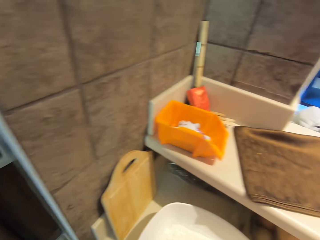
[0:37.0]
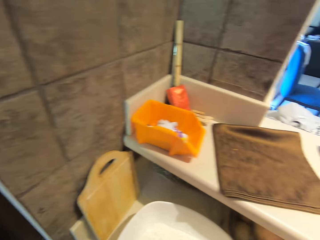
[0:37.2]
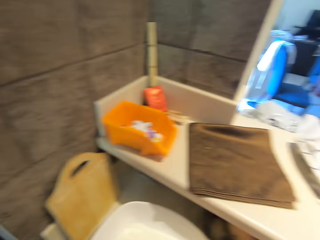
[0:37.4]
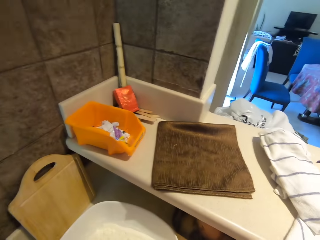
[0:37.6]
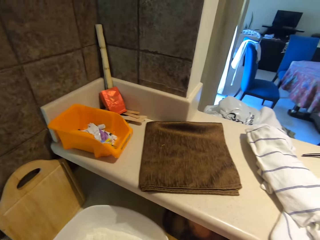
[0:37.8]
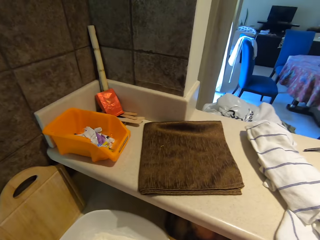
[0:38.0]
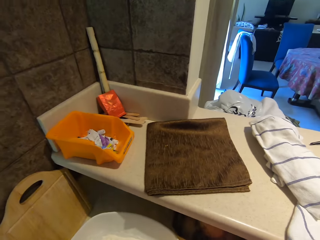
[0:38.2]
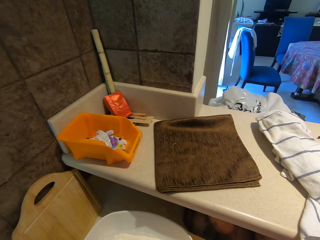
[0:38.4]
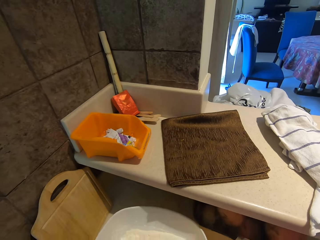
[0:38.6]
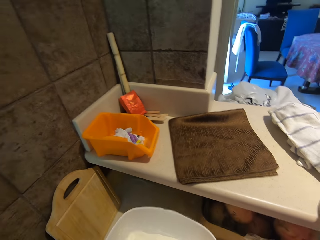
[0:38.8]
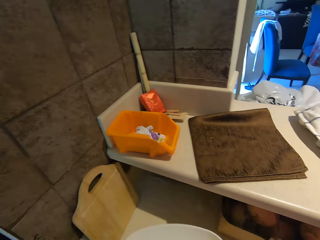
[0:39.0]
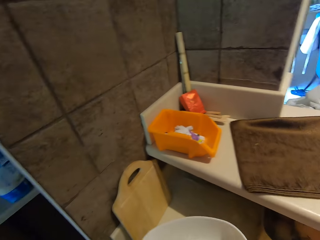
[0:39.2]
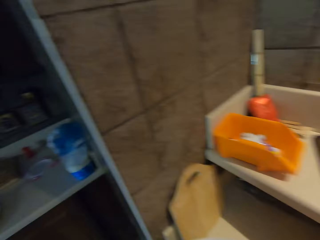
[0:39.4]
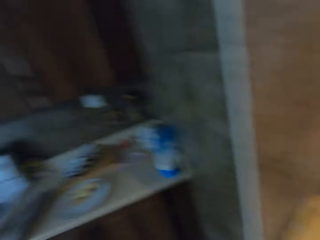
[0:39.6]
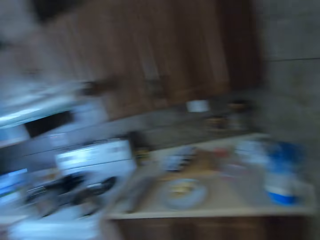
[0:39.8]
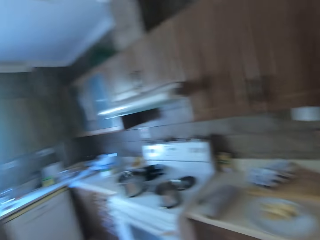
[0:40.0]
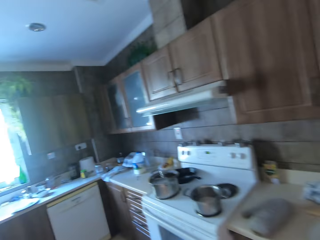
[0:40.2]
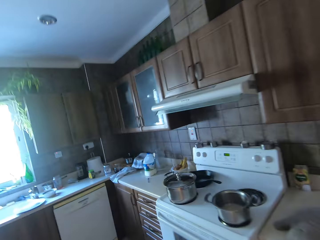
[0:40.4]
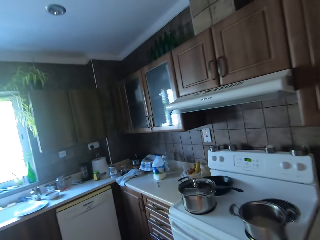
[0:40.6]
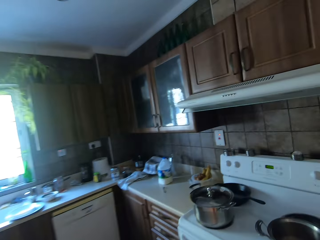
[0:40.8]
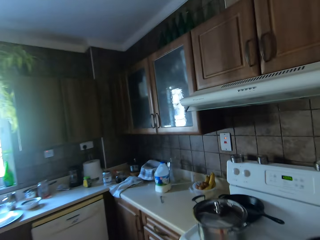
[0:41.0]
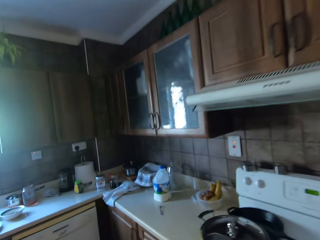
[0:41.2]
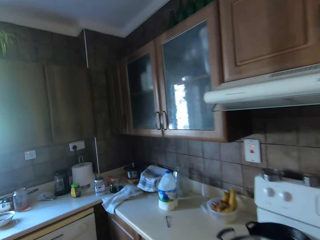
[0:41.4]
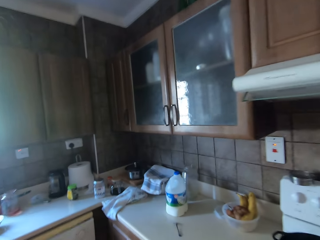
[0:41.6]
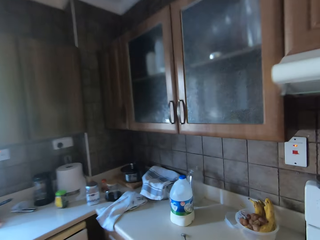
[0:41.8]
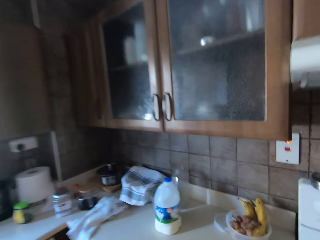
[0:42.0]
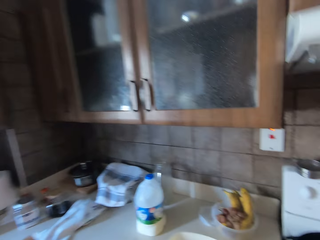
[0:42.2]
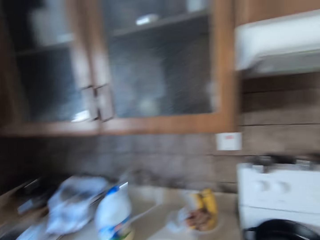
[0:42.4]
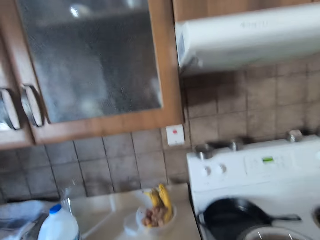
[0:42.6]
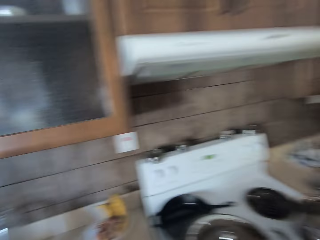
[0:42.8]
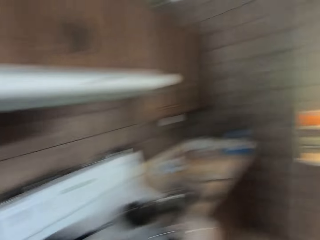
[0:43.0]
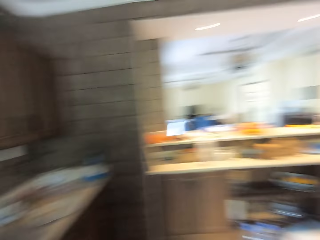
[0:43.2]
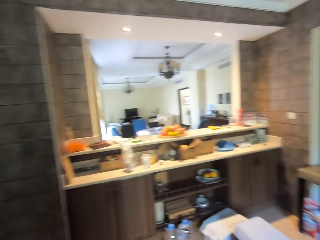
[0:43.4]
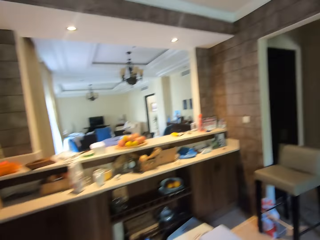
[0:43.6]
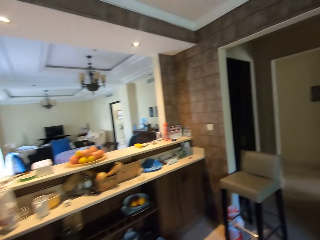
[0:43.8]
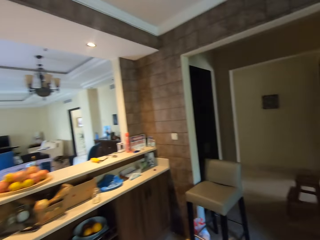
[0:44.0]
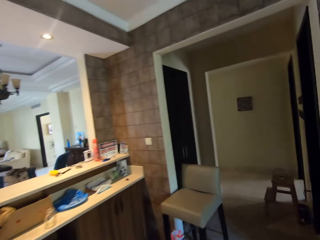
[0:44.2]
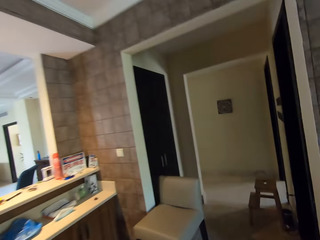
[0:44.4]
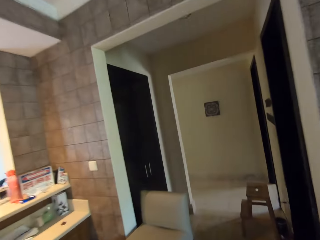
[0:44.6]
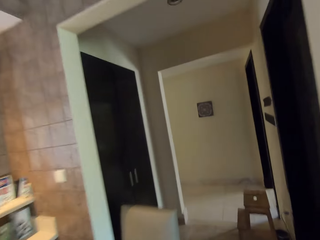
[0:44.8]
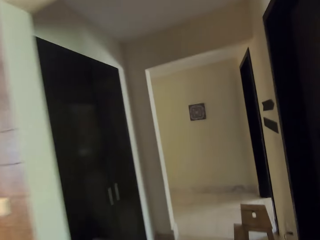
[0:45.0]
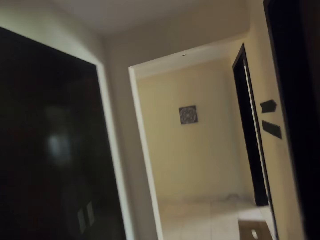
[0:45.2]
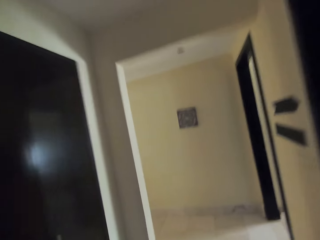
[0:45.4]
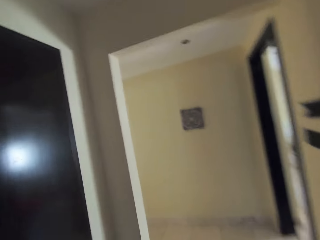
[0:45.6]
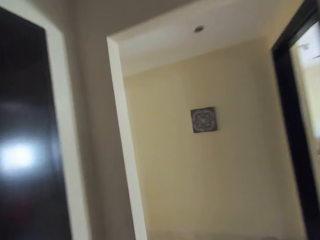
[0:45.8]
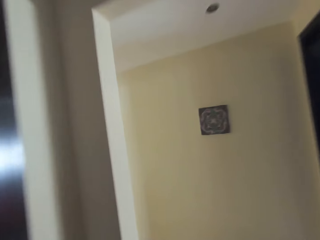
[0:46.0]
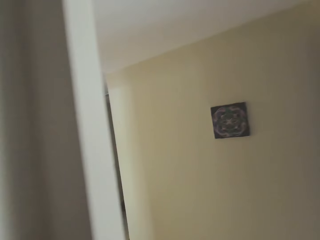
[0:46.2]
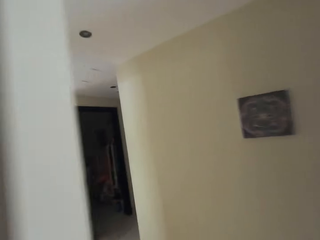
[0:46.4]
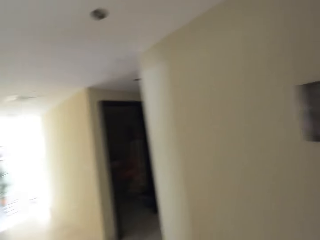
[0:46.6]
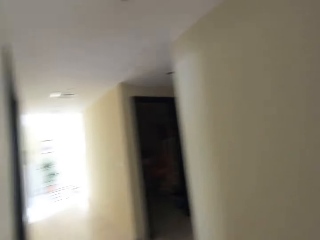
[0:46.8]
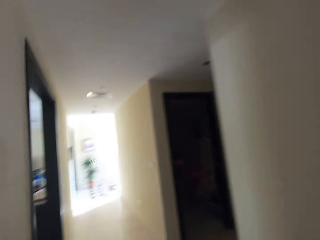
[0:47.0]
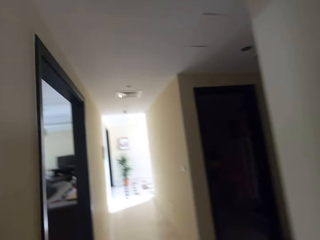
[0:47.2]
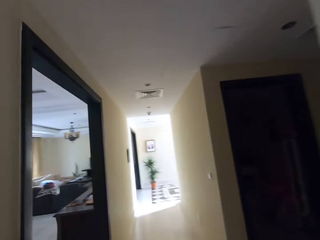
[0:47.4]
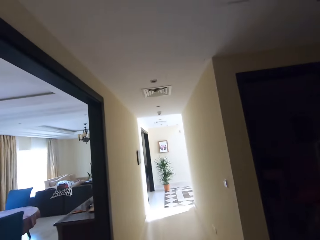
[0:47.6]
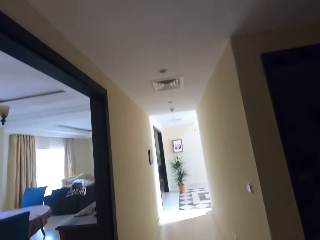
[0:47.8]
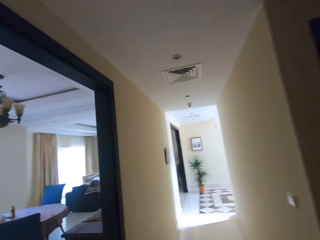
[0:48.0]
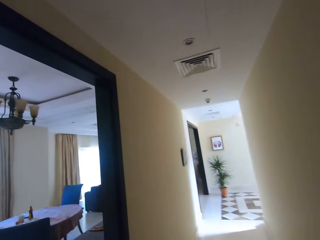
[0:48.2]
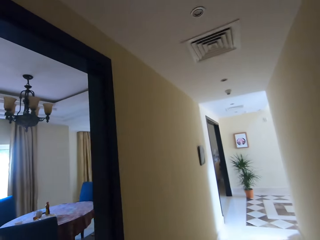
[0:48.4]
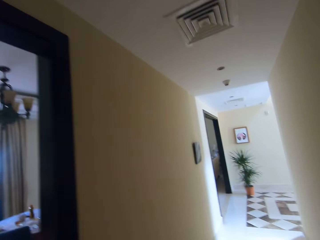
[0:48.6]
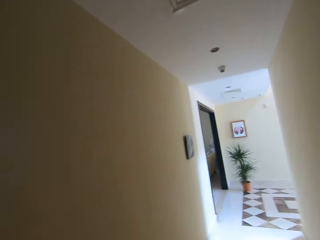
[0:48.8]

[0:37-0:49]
The camera wearer lifts up the bowl. They hold a pan, move around, walk towards the cooker stove, and walk out of the kitchen.

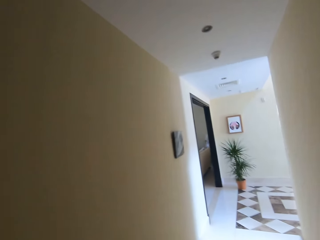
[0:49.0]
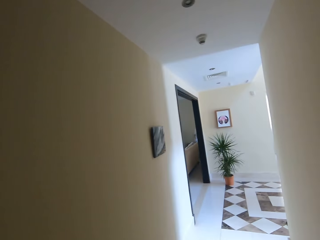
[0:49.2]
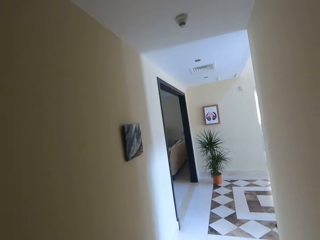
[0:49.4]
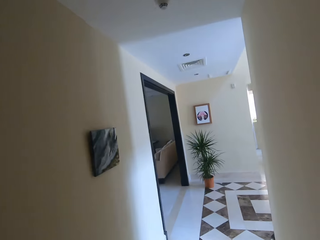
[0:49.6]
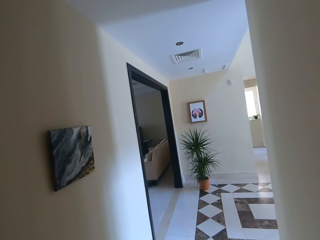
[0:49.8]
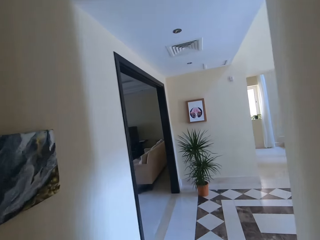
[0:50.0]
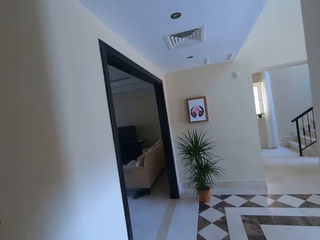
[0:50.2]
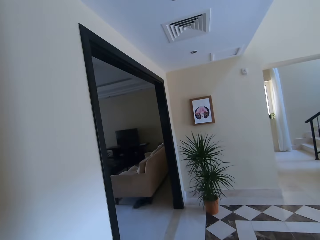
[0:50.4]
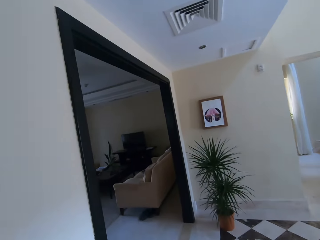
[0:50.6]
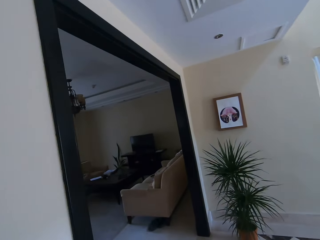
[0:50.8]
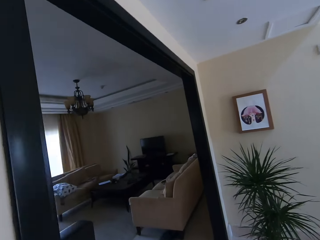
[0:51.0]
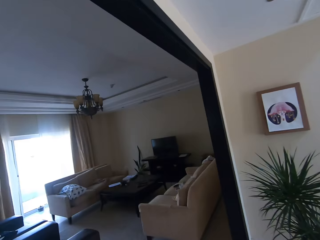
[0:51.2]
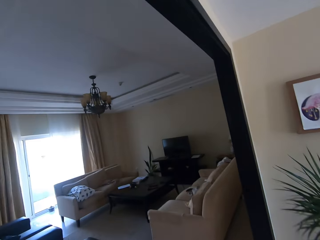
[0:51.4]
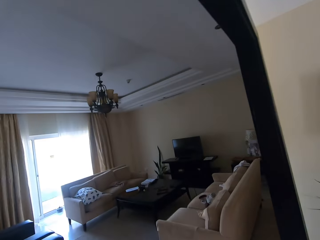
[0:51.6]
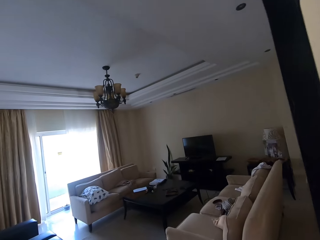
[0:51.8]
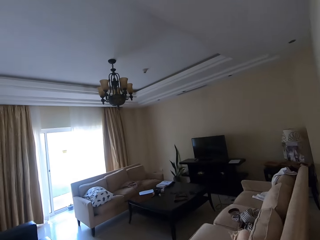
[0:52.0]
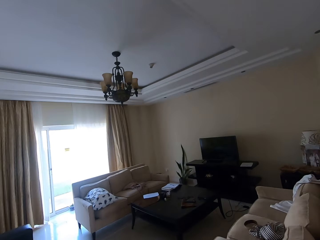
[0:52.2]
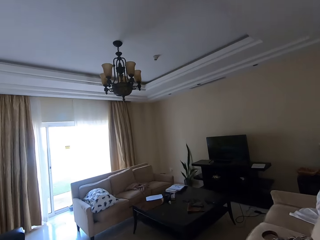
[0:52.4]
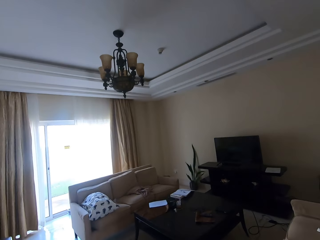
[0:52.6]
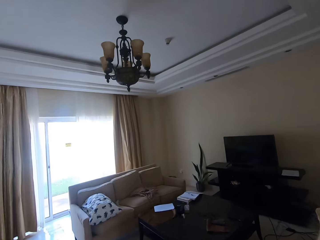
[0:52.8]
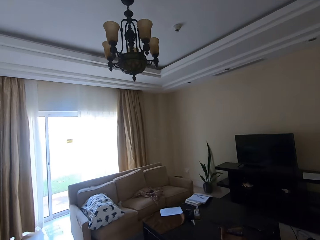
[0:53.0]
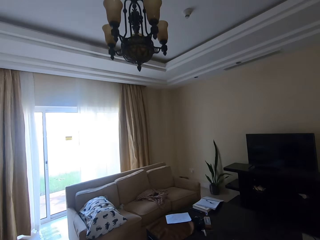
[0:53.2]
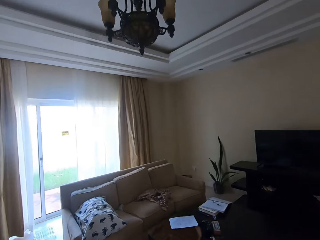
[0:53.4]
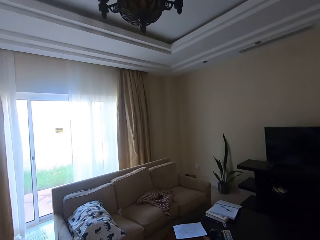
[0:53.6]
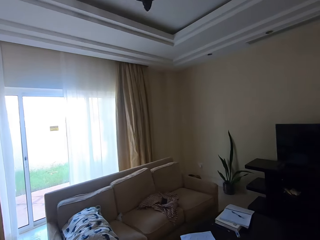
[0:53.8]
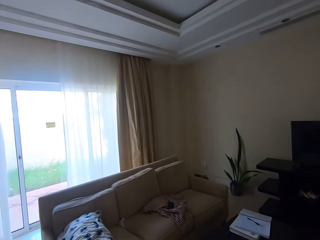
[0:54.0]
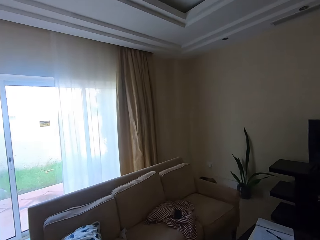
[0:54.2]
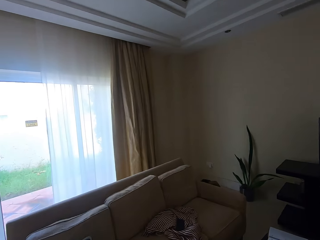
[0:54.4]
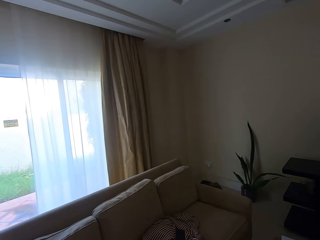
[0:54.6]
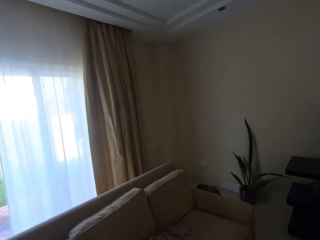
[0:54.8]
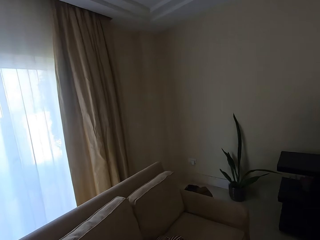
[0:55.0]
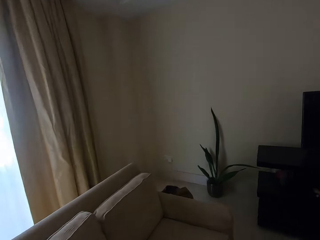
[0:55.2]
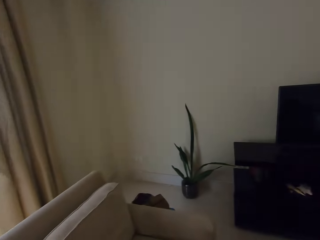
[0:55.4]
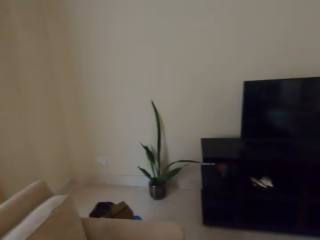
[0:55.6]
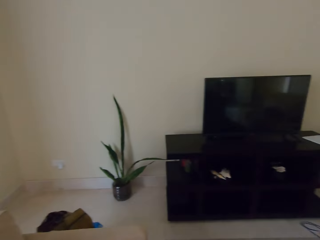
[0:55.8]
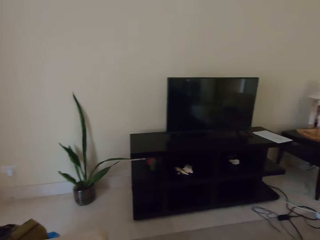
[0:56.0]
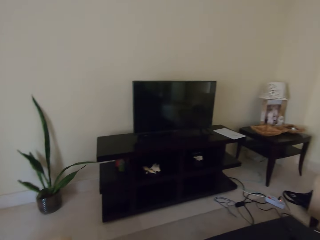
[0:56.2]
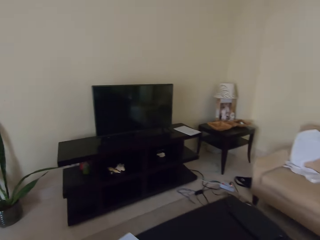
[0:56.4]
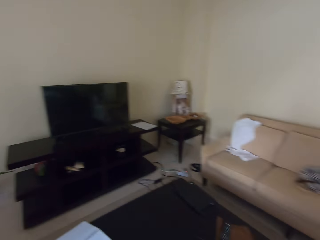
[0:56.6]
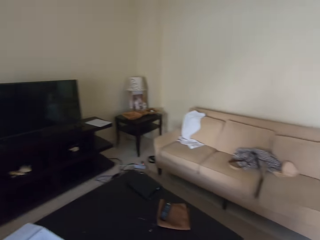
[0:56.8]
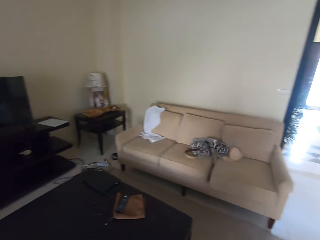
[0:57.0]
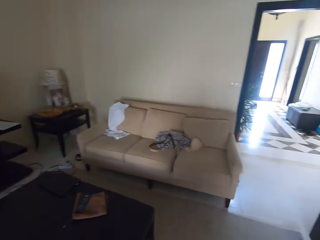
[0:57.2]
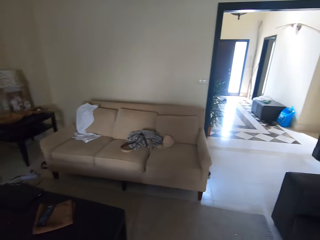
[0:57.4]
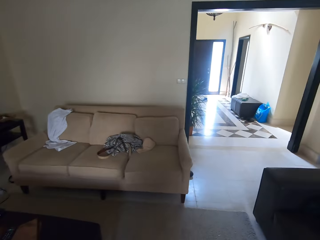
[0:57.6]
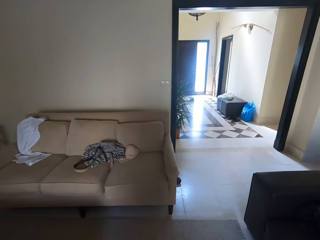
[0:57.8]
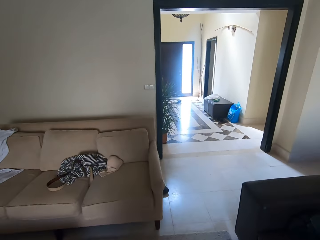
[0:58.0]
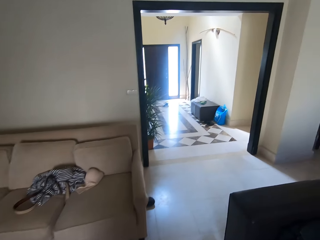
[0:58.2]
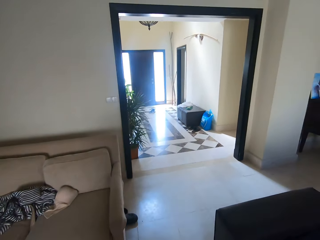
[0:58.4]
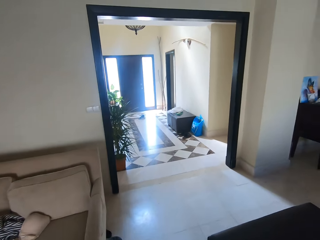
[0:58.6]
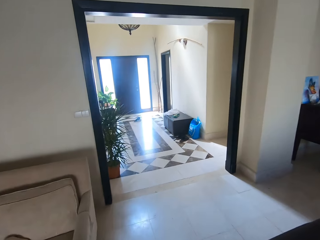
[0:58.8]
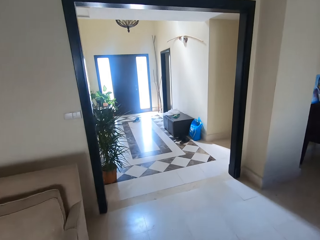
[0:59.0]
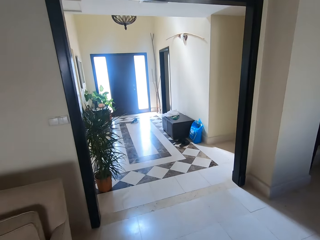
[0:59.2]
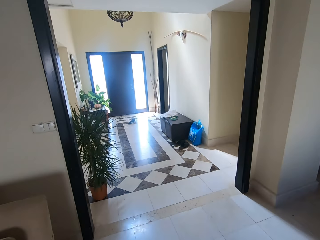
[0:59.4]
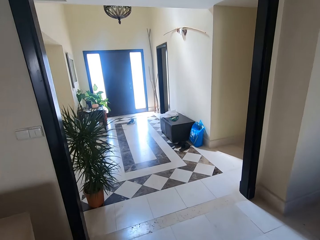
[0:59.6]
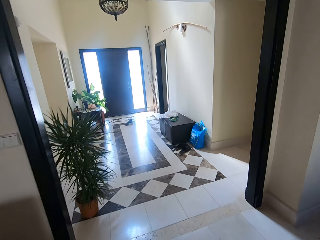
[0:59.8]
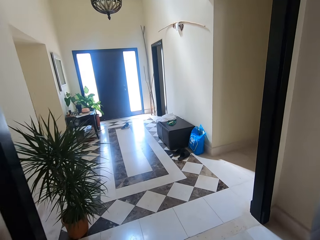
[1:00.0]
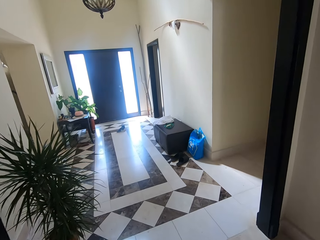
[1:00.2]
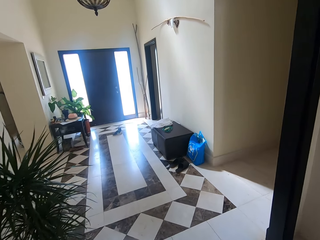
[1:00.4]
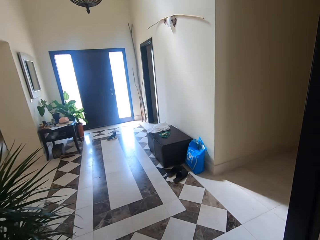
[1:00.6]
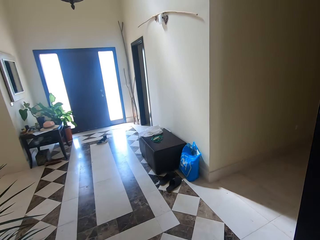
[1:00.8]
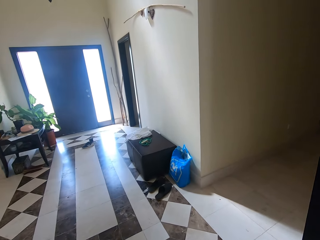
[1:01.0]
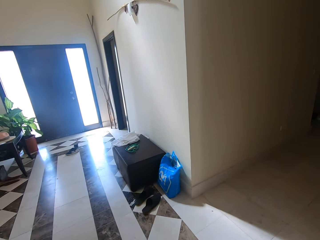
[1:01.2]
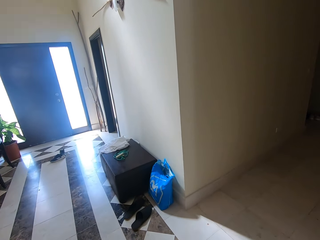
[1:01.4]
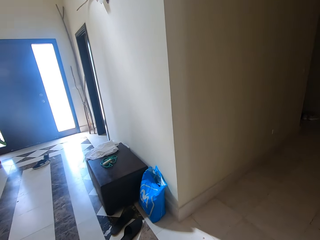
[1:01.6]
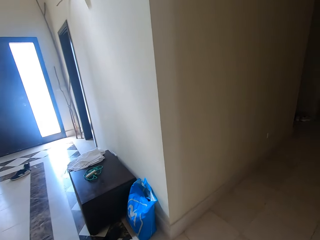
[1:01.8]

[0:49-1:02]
The camera wearer enters the living room, looks around, and walks out of the living room.
